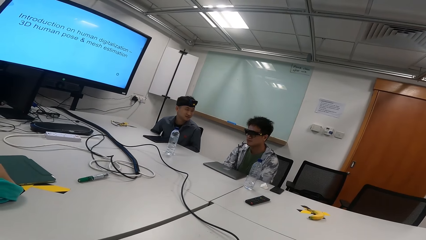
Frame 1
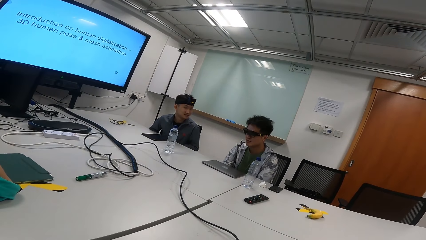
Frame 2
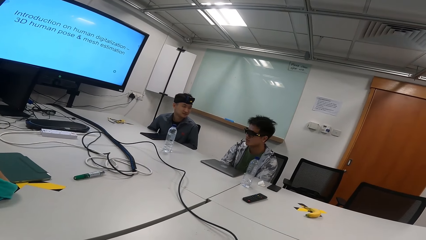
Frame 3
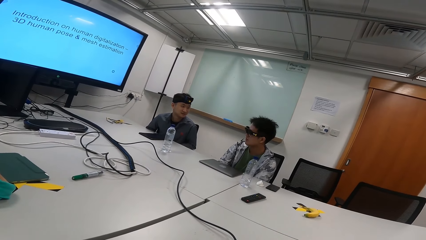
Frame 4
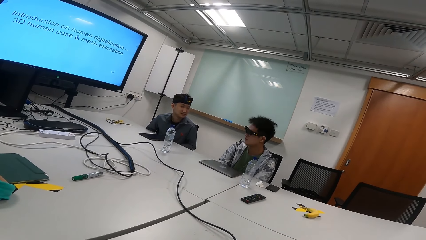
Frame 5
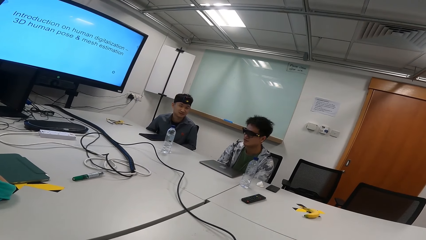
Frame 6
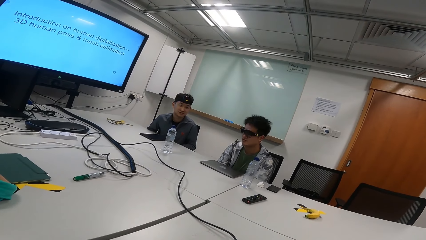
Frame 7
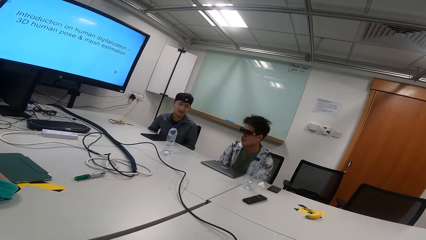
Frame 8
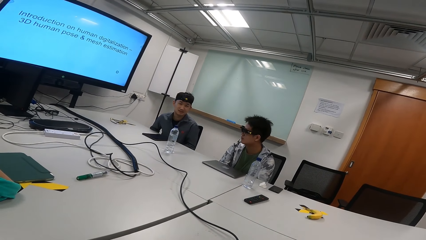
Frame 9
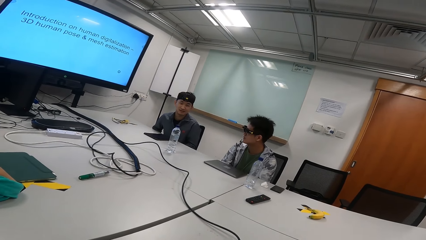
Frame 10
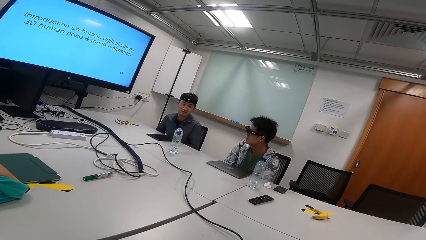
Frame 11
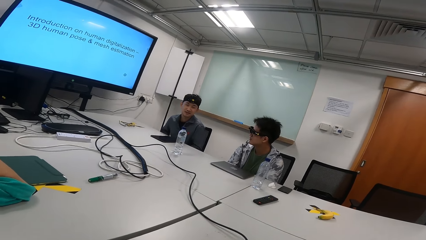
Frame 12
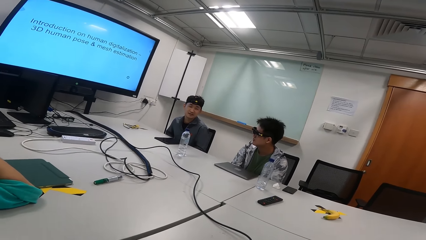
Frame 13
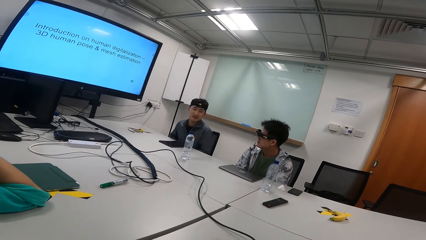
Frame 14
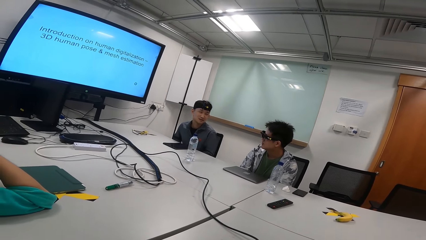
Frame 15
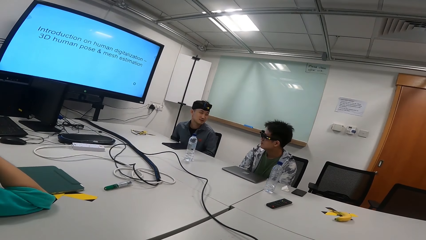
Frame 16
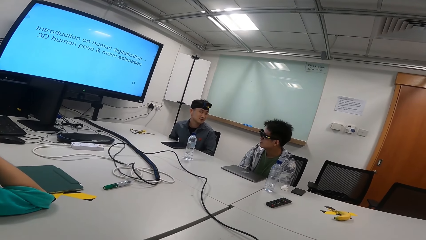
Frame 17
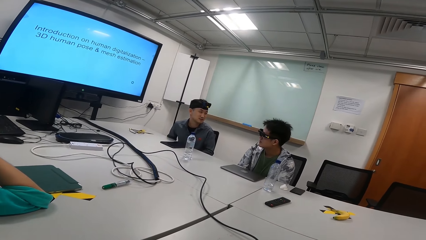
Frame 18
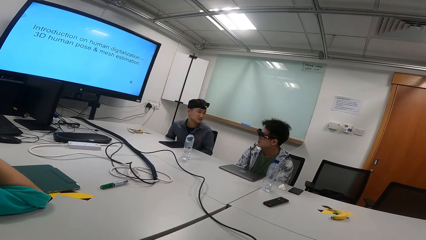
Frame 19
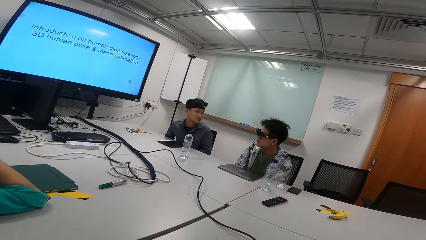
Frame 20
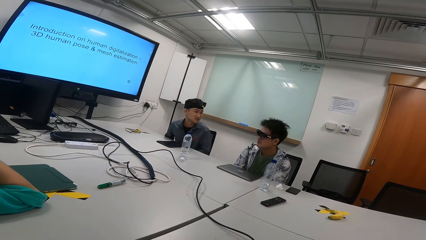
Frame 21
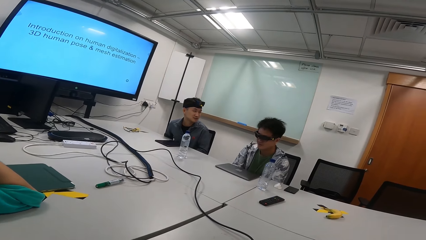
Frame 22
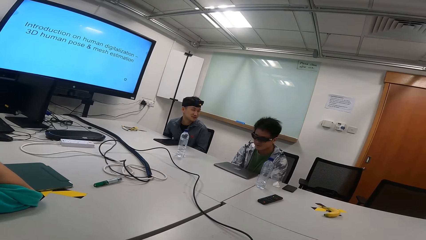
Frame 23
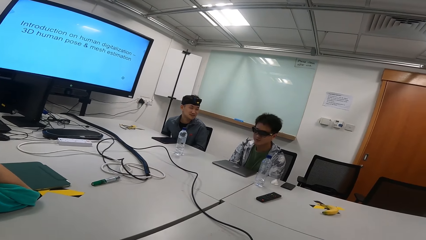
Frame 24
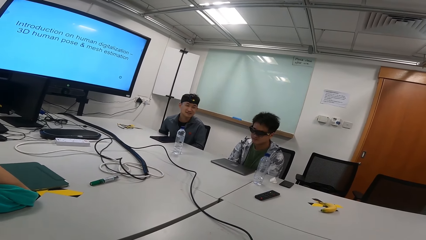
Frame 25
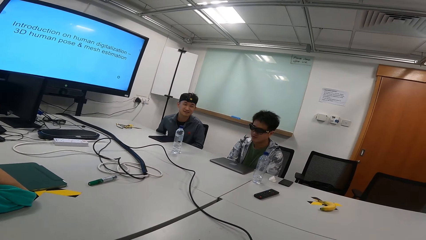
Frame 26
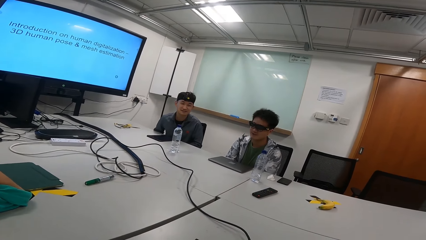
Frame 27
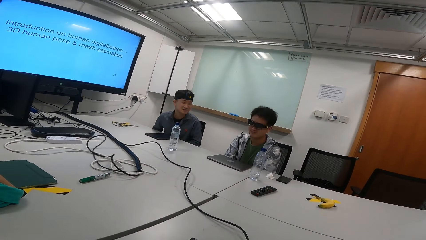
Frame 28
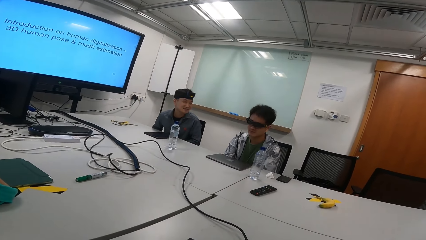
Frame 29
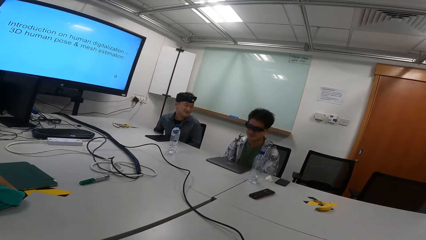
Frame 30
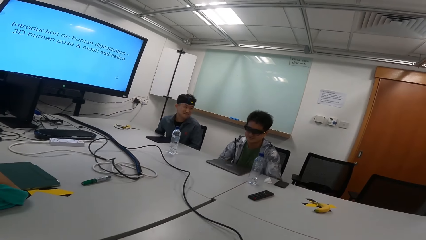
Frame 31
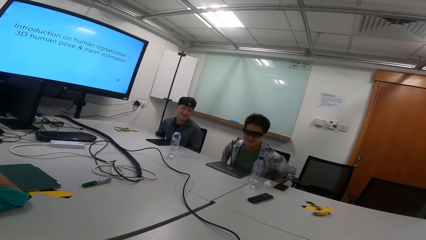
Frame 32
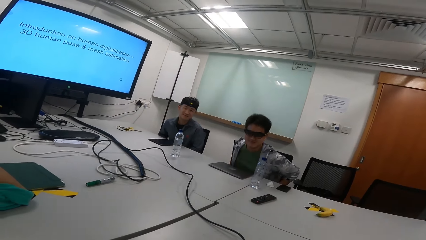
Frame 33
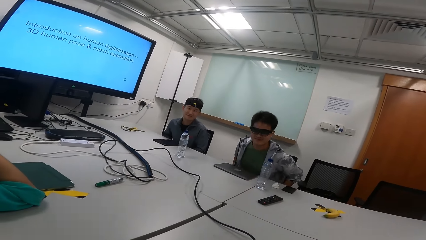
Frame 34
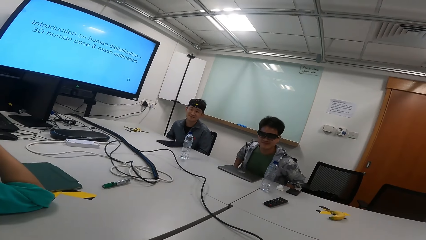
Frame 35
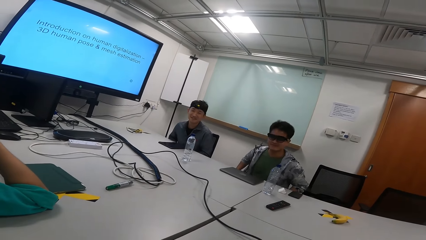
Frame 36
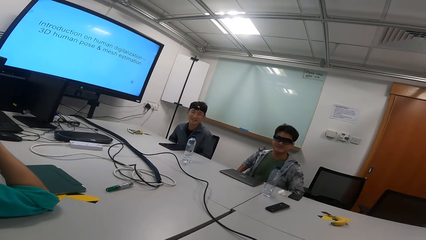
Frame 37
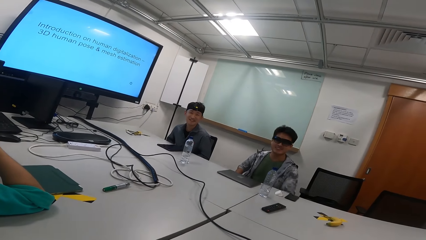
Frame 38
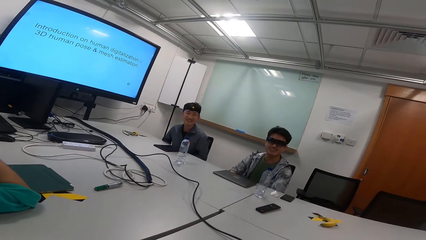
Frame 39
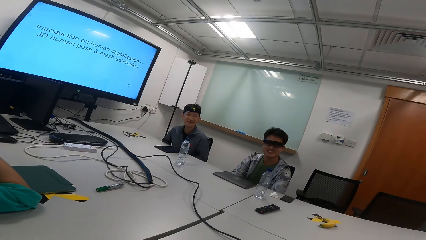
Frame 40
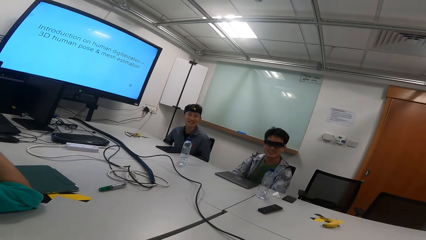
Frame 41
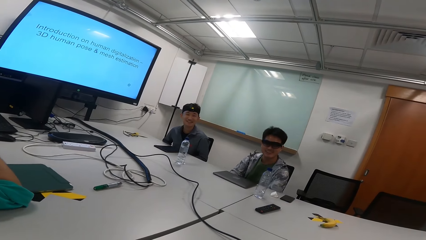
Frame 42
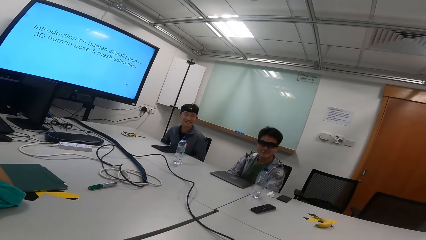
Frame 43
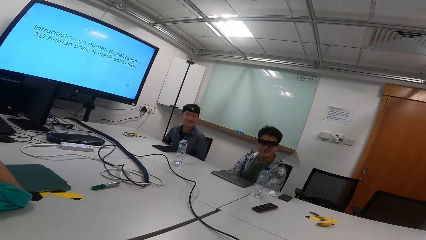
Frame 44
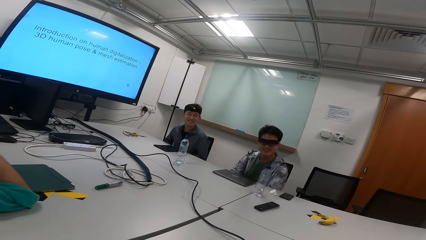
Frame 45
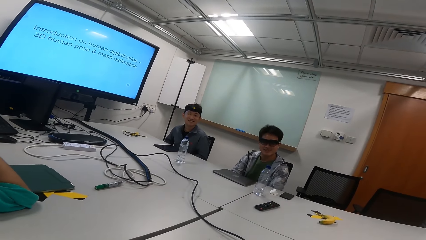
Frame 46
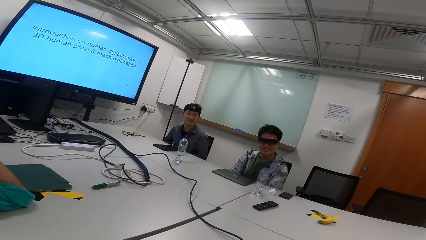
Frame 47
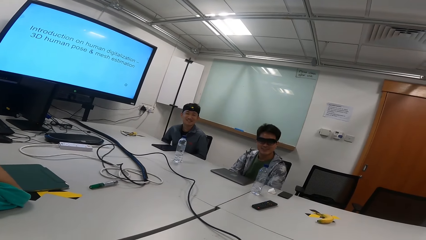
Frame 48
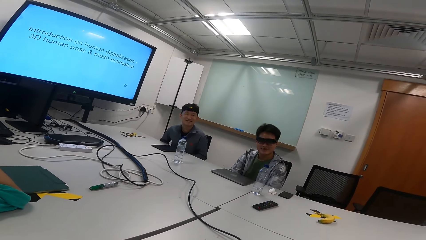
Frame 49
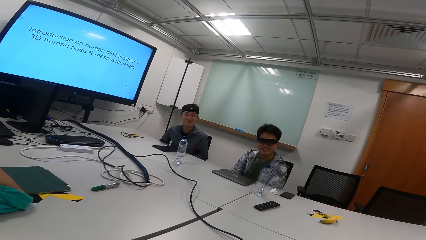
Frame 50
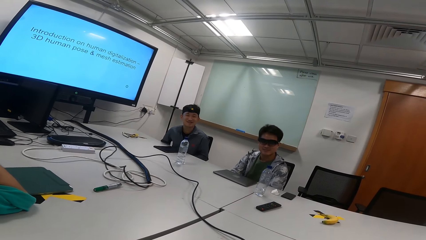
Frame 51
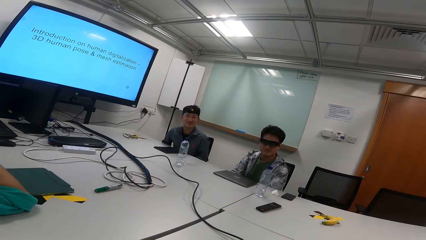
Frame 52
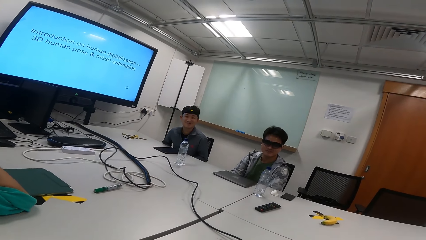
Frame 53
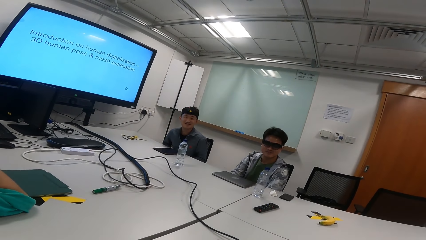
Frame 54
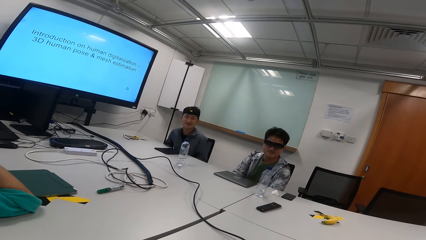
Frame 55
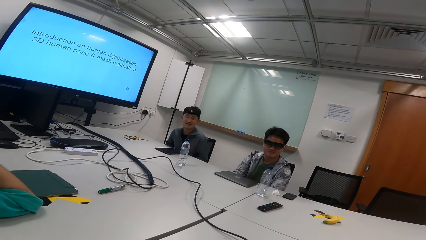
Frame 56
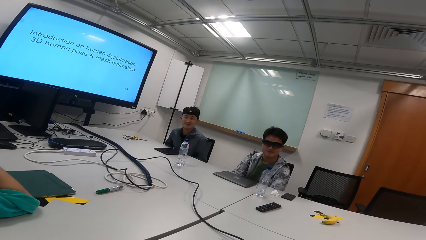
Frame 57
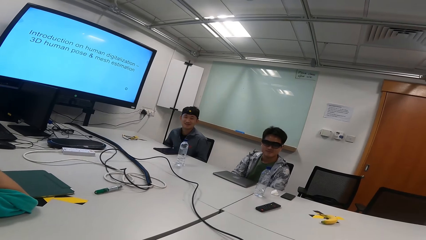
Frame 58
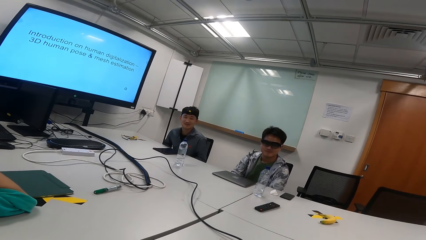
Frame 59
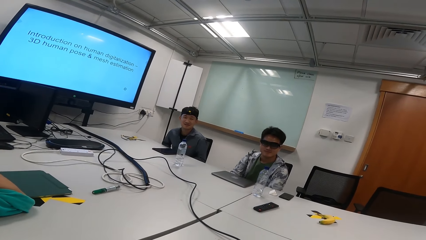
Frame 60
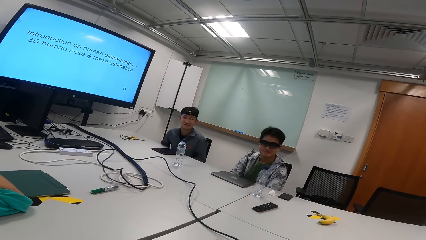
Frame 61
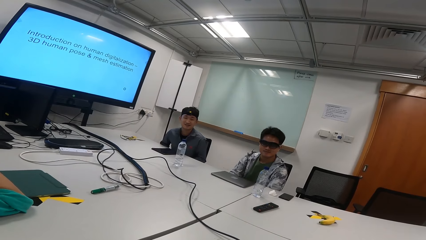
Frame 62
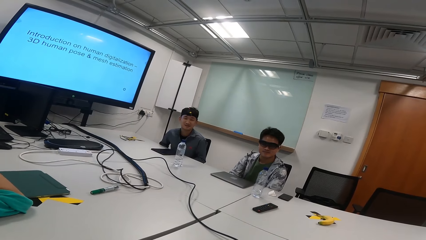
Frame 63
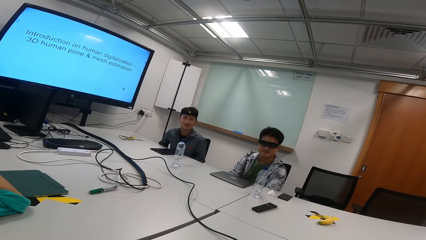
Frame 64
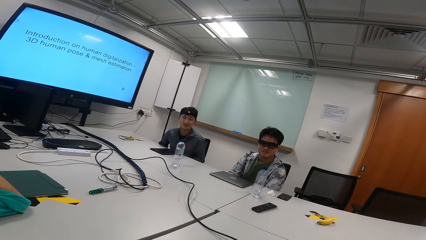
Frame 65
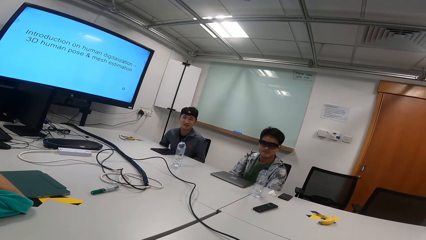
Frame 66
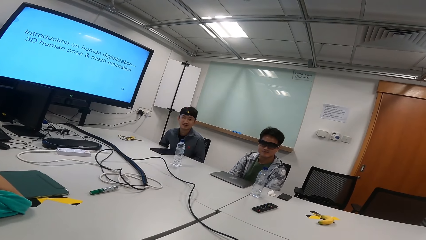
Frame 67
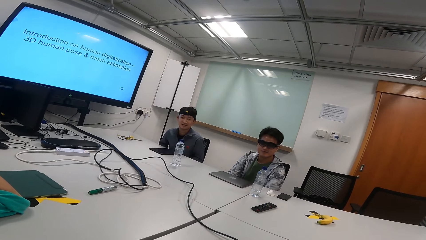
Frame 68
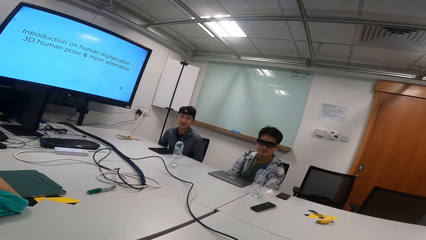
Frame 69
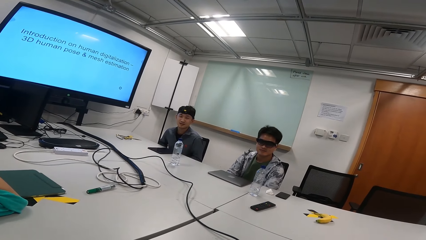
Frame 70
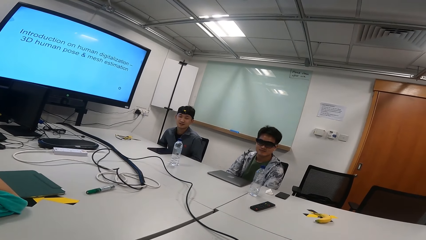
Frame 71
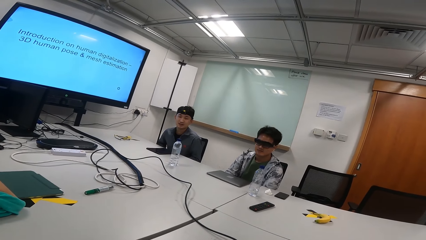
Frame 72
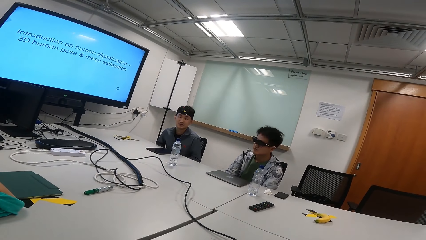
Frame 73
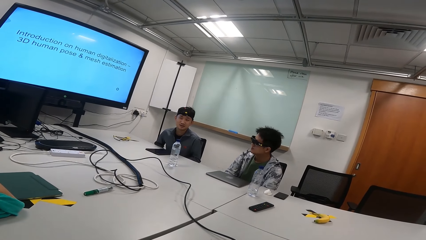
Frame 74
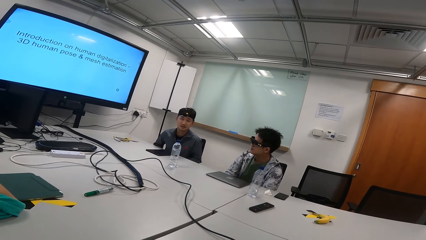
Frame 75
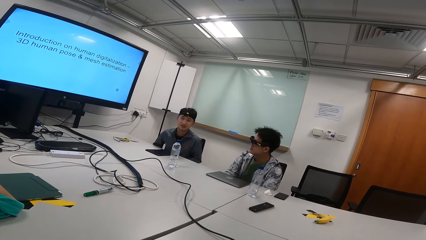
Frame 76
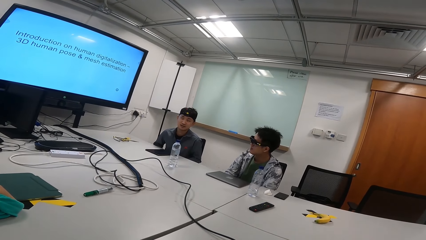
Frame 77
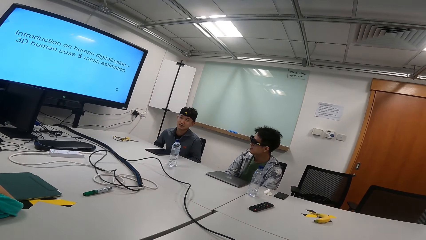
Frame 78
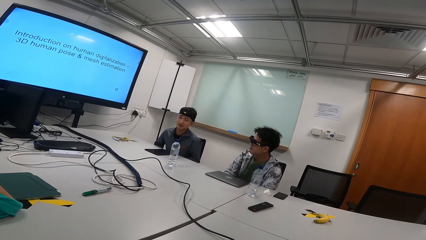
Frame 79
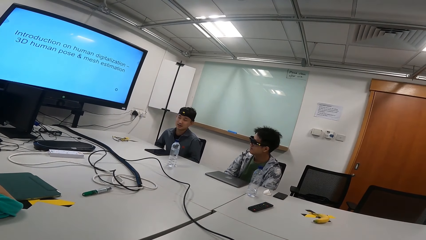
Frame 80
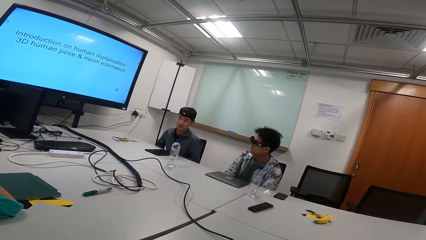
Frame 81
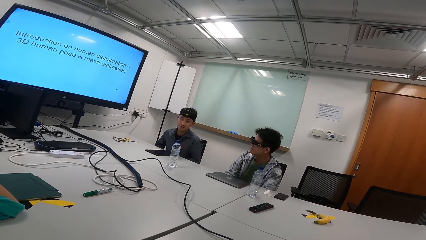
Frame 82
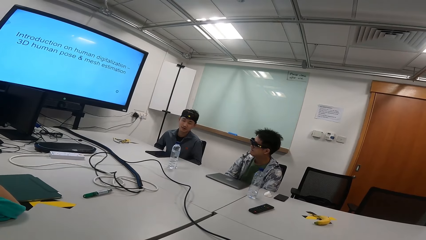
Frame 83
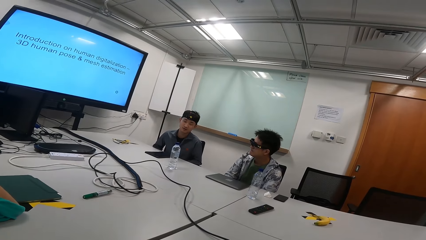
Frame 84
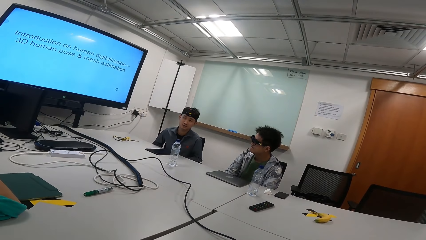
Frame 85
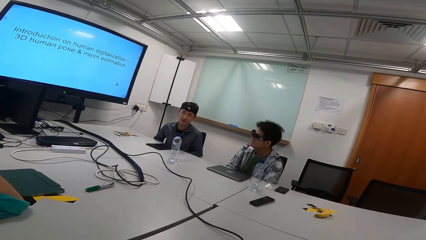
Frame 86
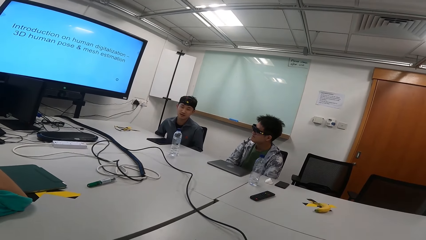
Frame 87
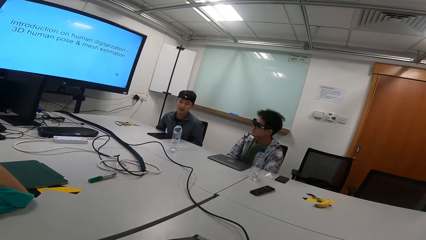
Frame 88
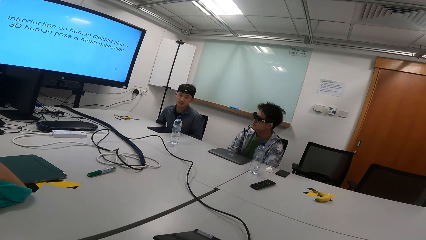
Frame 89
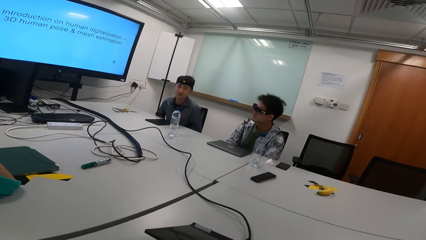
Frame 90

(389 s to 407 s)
A person is talking. Another person is talking. The camera wearer interacts with a man. Another man adjusts the sitting position.
